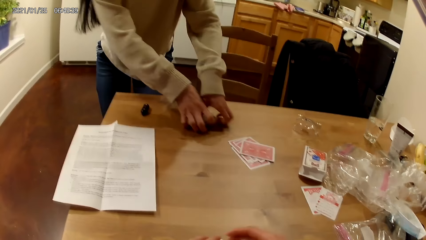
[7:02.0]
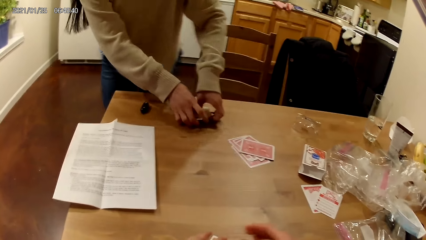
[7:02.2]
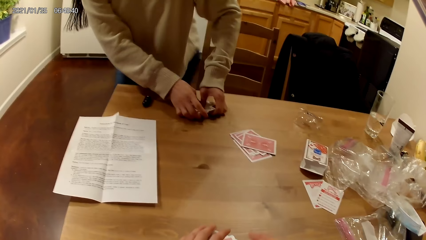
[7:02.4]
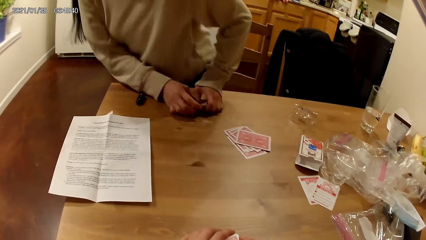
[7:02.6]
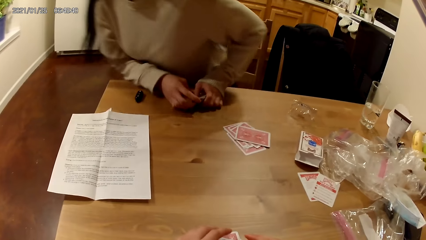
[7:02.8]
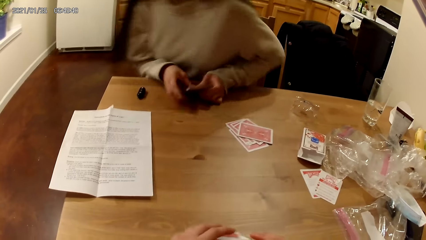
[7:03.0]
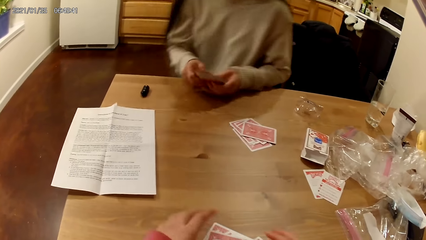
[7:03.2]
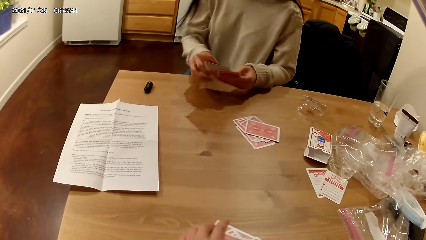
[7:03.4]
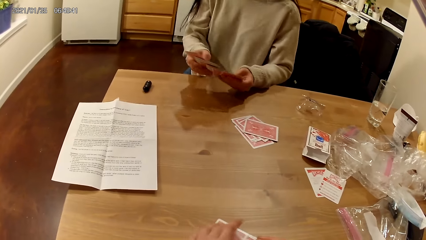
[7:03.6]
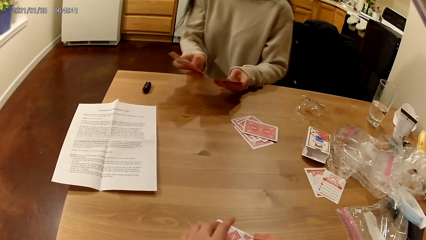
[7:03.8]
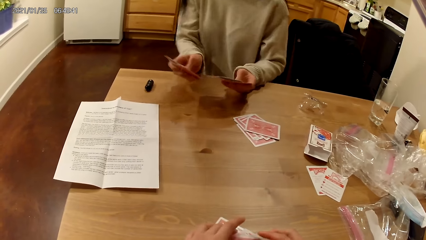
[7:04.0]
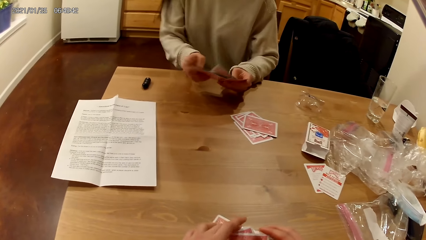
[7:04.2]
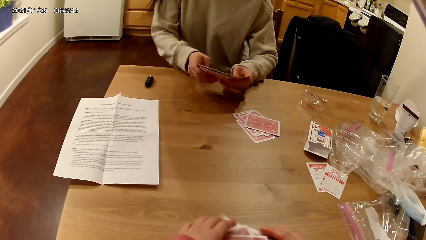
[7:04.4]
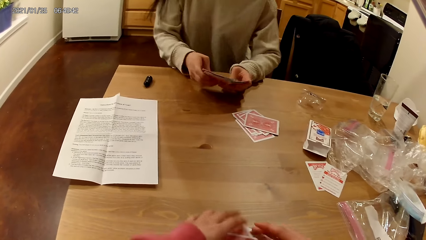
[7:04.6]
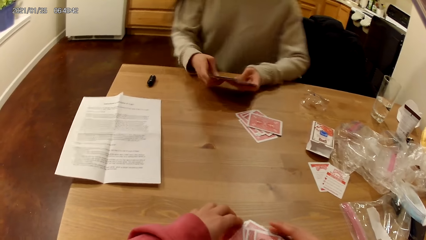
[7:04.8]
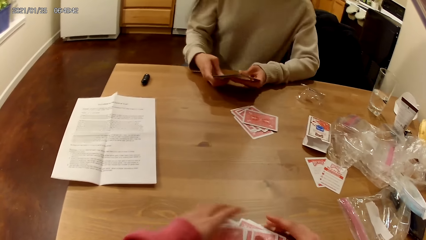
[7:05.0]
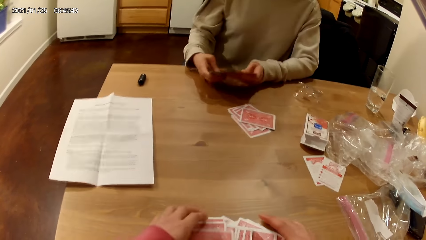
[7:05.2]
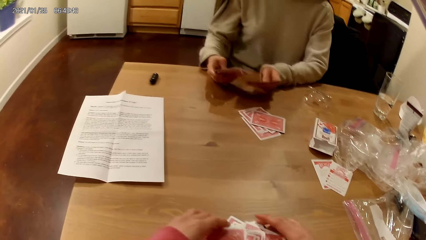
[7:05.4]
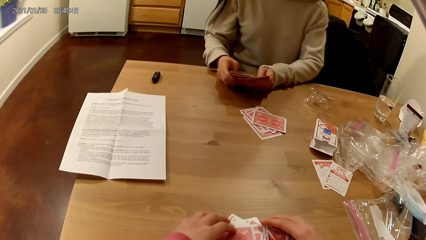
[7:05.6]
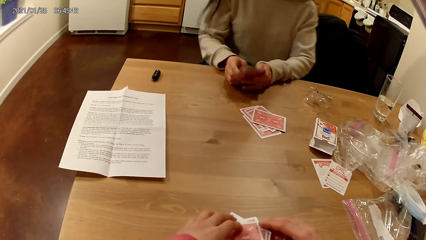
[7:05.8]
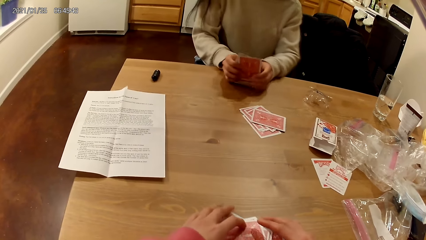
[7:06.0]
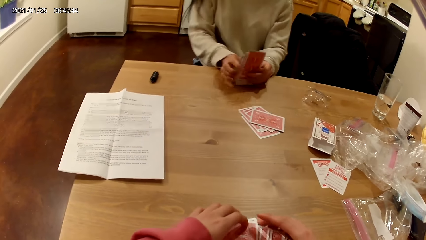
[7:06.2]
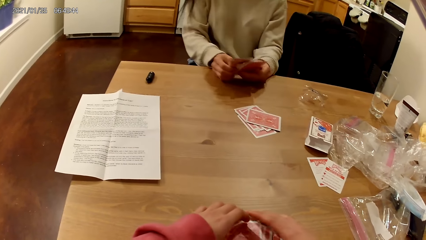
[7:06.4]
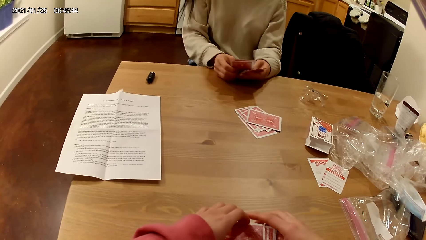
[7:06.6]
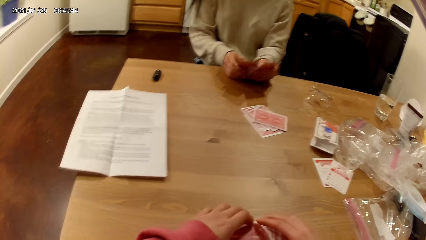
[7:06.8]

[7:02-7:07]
A woman sits on the table chair. The woman takes her deck of face up playing cards on the table with both hands. The camera wearer arranges her deck of face down playing cards on the table with both hands. The woman spreads the playing cards in her hands with both hands. The camera wearer collects the cards.

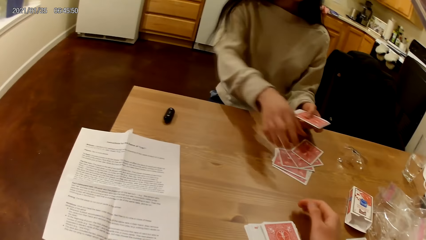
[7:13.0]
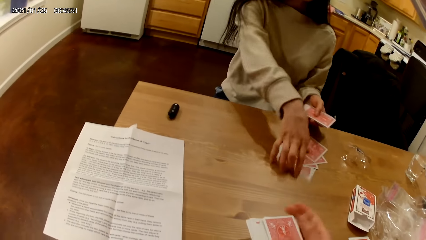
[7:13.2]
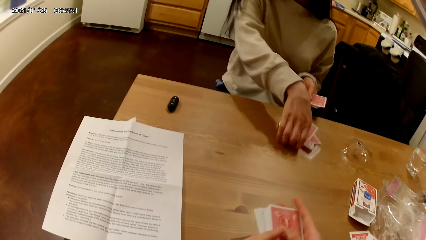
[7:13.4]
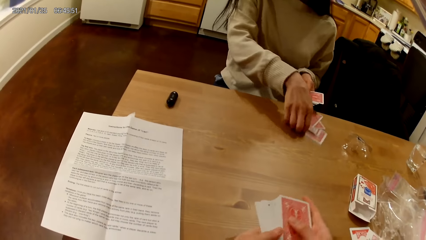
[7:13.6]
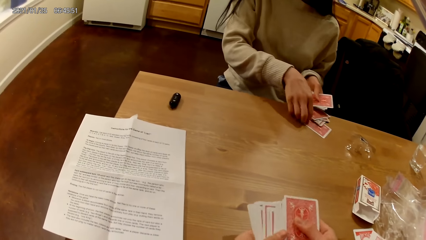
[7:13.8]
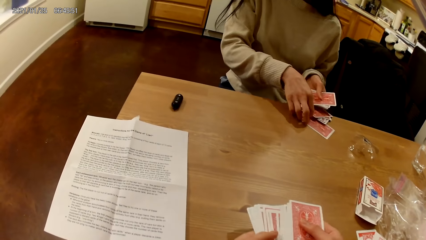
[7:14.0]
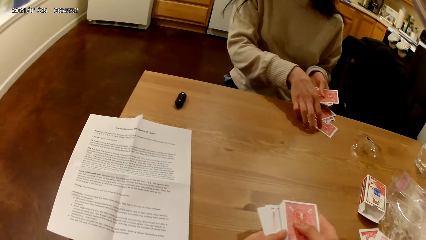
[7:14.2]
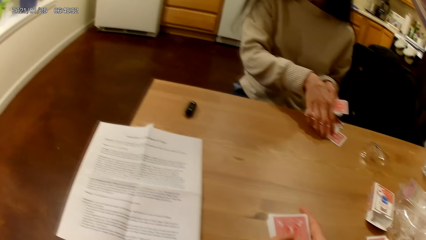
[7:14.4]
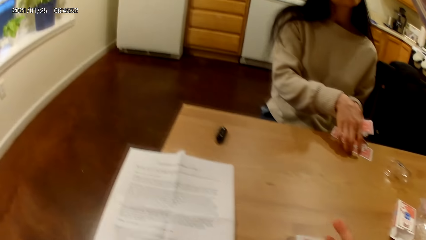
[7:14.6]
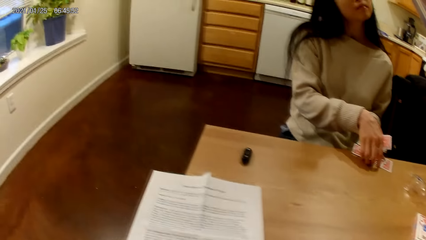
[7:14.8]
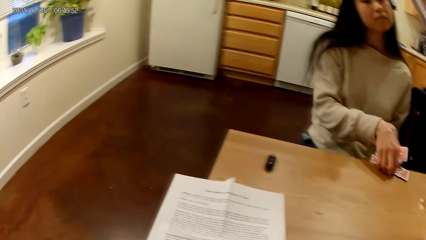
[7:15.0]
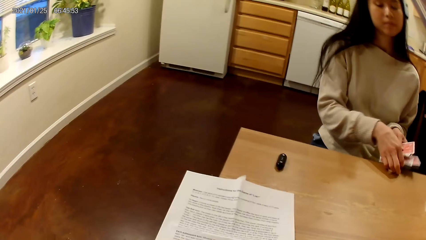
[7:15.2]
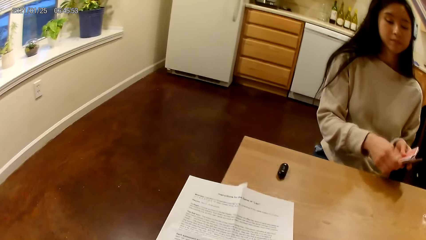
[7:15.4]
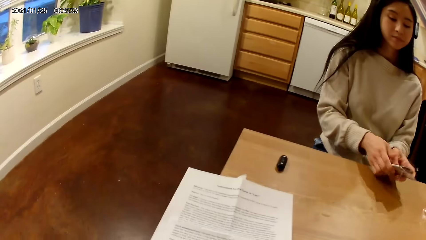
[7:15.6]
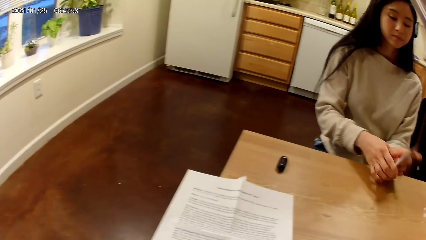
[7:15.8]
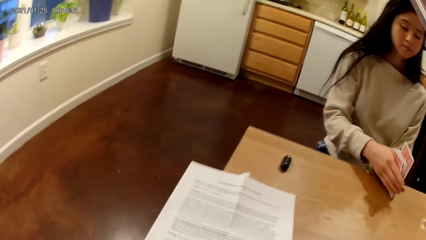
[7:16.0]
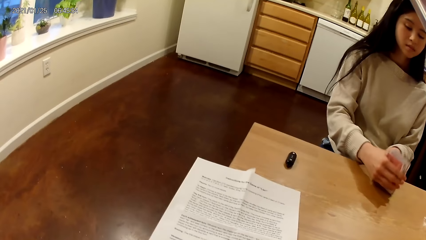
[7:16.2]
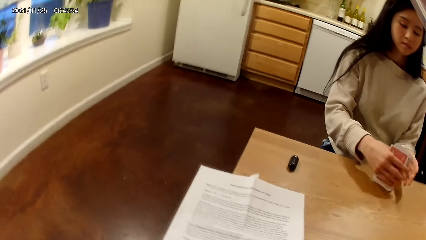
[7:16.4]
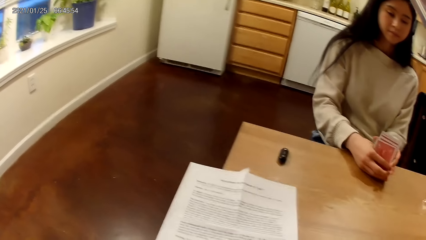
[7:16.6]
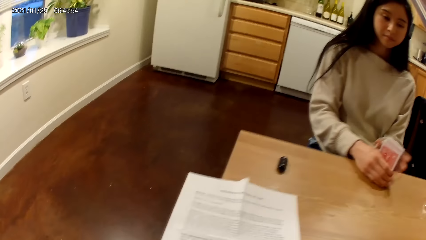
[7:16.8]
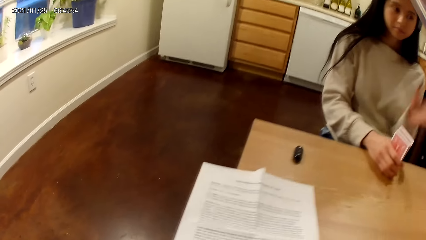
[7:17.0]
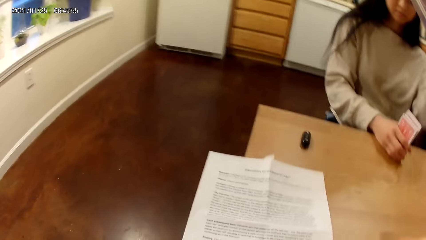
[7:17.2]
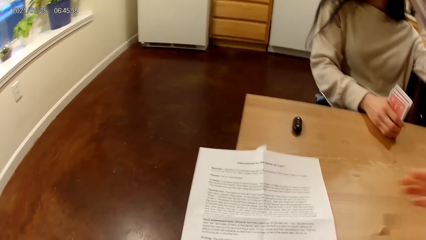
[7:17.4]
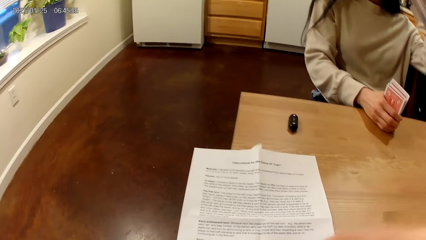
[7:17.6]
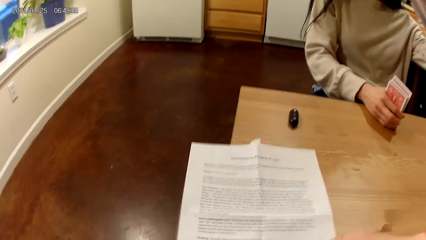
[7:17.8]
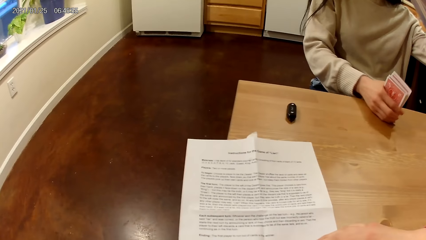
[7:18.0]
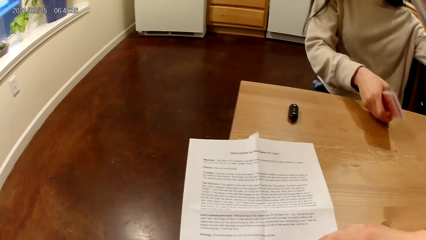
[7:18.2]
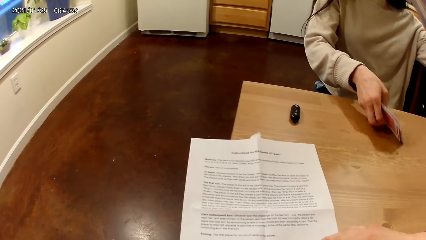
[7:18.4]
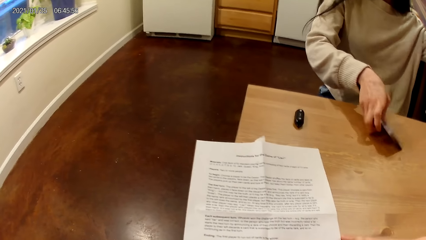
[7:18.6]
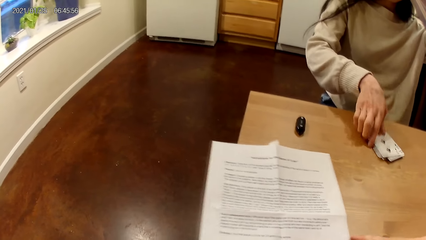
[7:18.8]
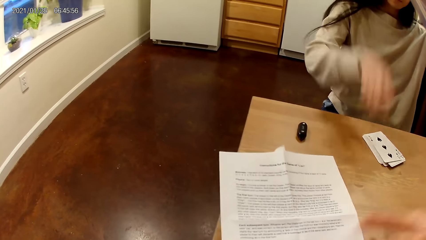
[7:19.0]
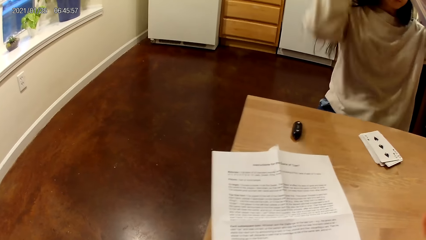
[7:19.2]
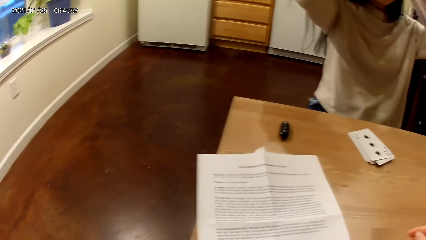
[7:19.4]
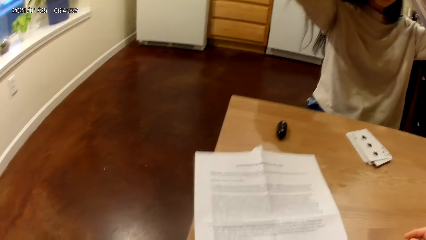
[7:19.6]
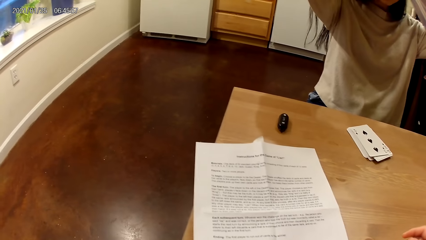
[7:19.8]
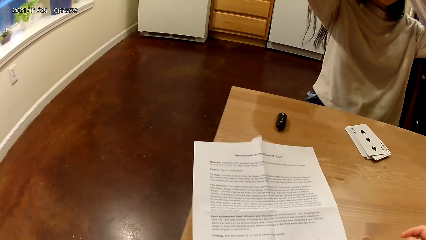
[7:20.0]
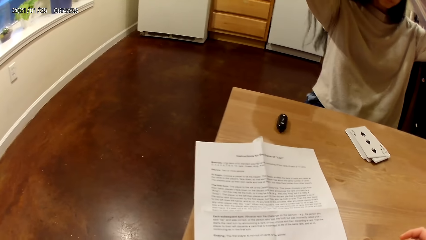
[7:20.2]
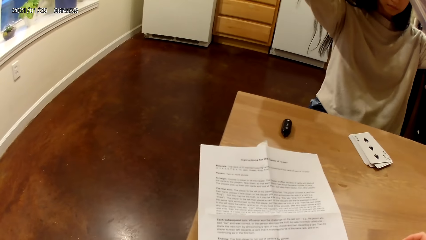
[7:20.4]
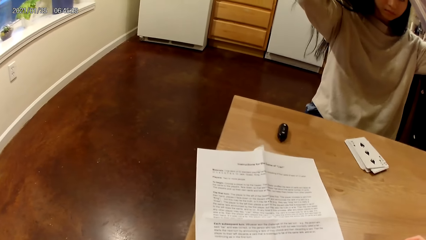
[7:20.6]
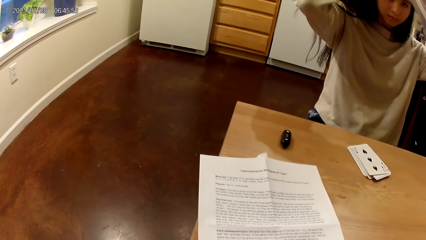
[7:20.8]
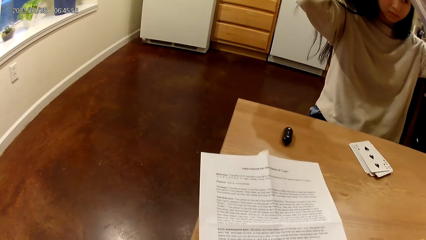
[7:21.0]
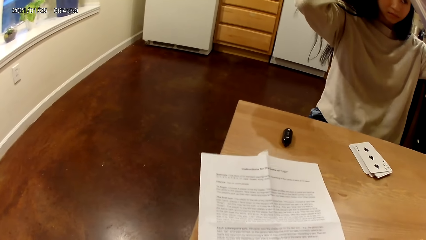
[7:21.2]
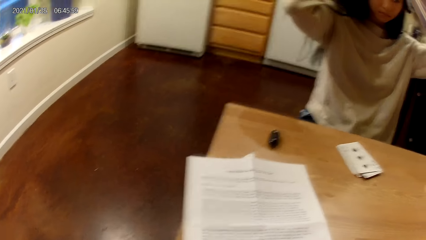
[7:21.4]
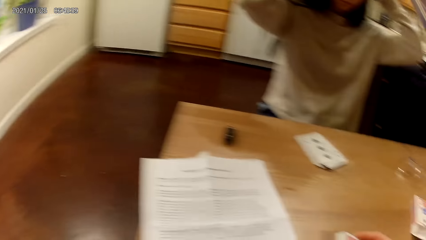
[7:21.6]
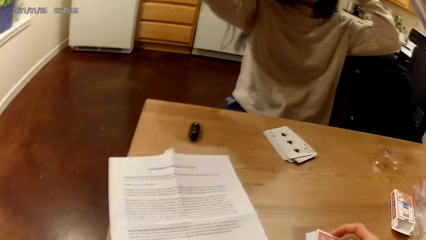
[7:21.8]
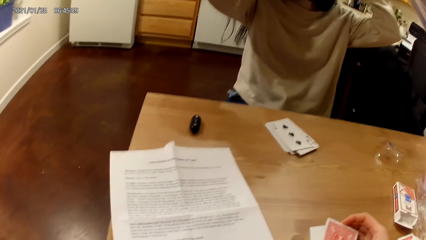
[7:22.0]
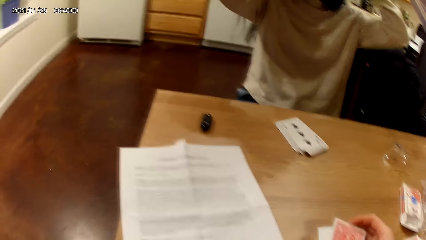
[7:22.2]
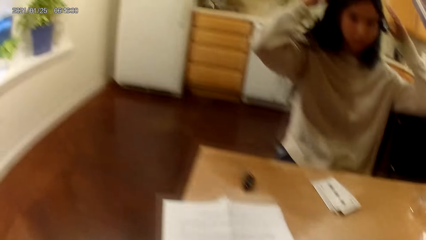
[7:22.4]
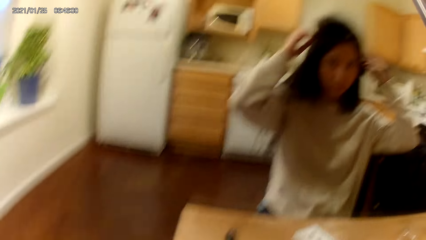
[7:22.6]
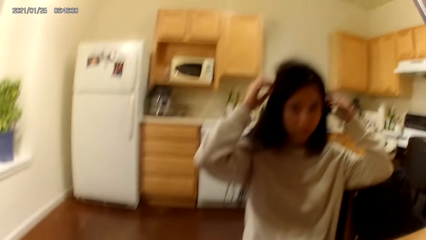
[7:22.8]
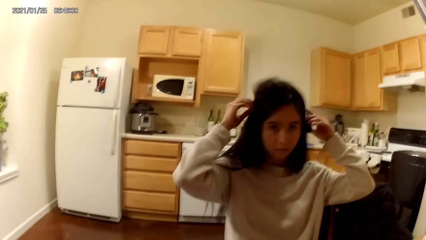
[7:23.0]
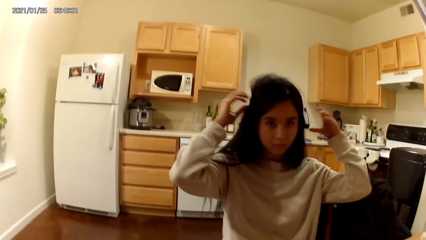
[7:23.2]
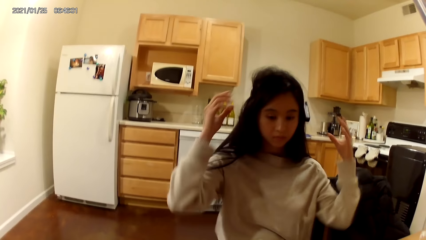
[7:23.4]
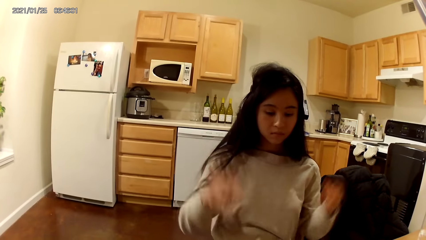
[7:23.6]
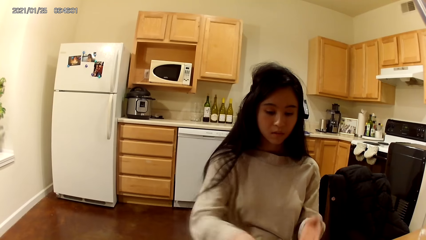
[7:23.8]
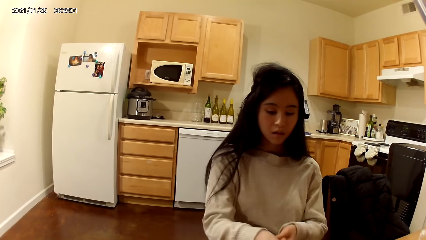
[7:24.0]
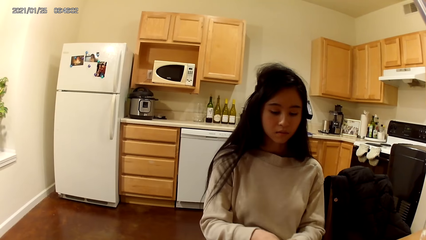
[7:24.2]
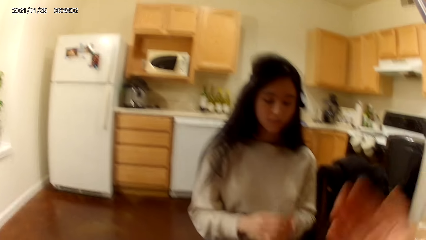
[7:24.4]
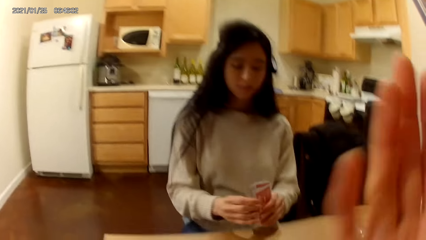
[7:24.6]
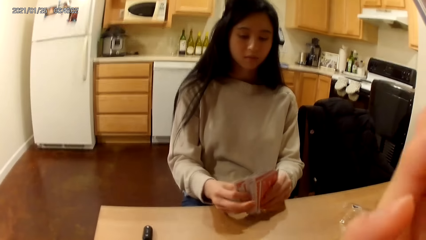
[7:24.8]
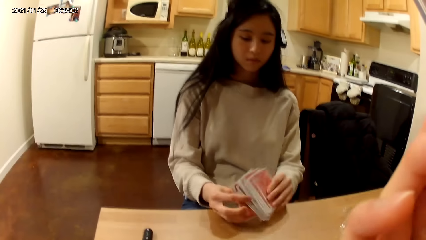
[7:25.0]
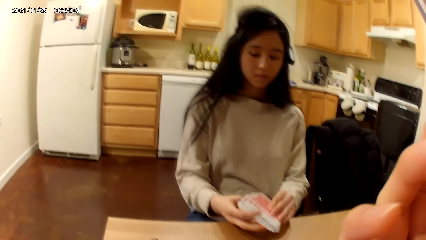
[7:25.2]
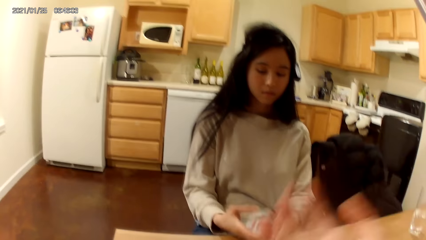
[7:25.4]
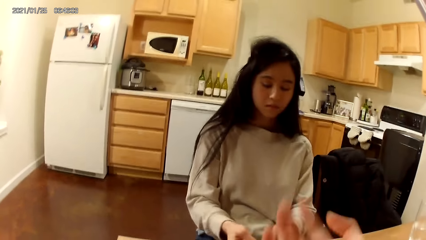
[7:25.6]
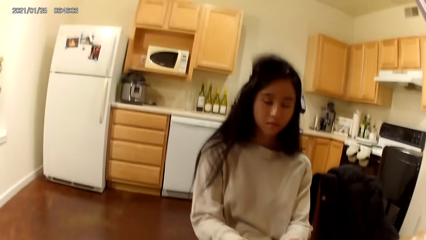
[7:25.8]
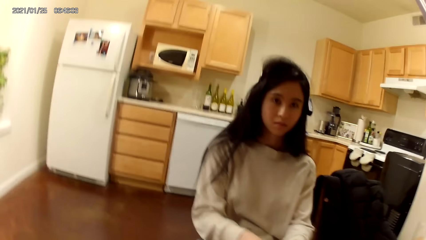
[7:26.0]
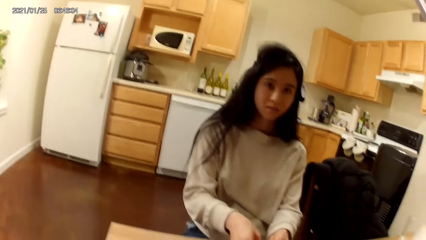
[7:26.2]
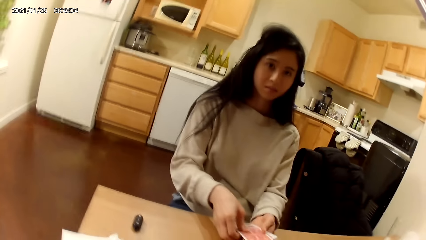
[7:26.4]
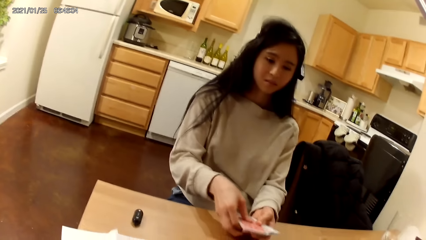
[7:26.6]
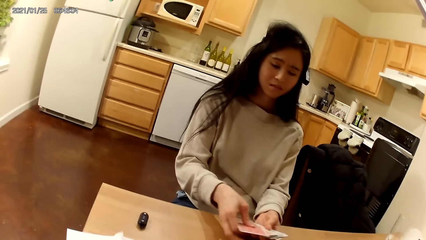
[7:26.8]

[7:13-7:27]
A woman takes the deck of face down playing cards on the table with both hands. The camera wearer spreads the playing cards in her hands with both hands. The woman flips the playing cards in her hands with both hands and arranges her deck of playing cards with both hands on the table. The camera wearer touches the paper. The woman places her deck of playing cards on the table with her left hand. The woman adjusts a headphone on her head with both hands. The woman moves the hands to the hair. The woman removes both hands from the headphone. The woman takes her deck of face up playing cards from the table with both hands. The woman arranges the cards. The camera wearer touches her face with her right hand. The woman spreads the playing cards in her hands with both hands. The camera wearer moves the hand up. She removes her right hand from her face.
